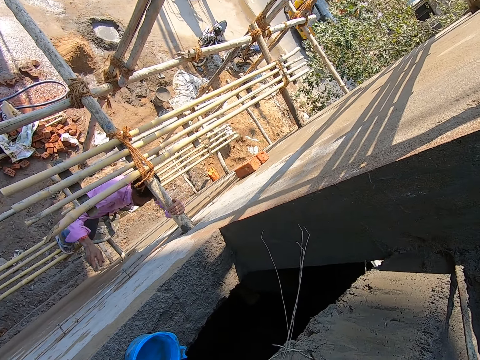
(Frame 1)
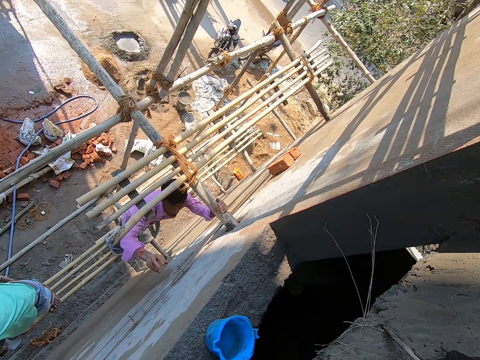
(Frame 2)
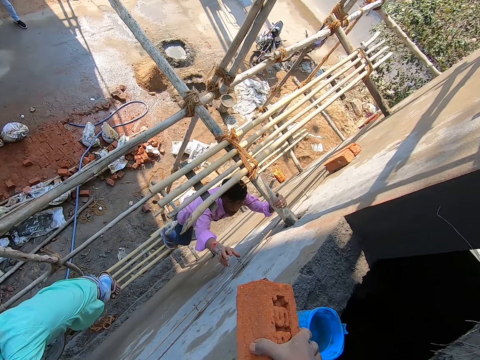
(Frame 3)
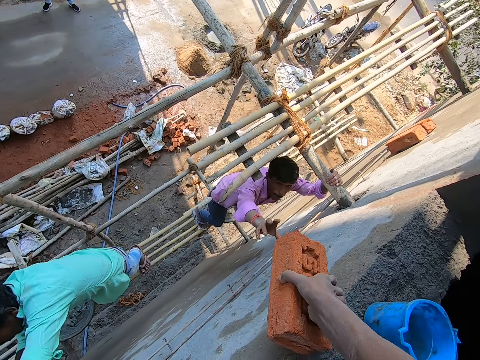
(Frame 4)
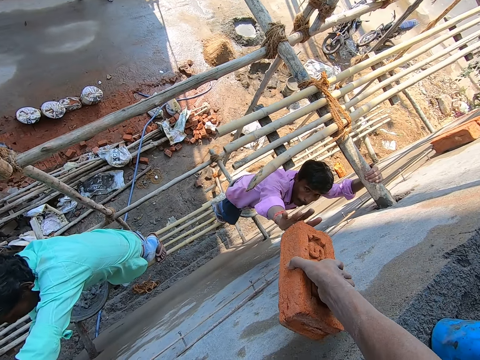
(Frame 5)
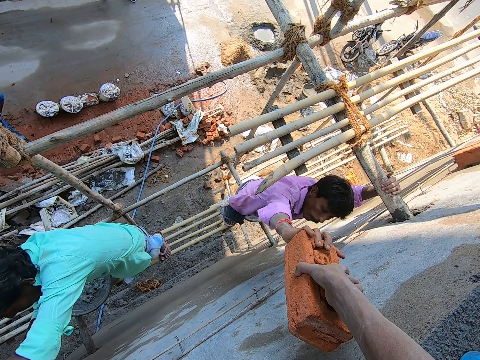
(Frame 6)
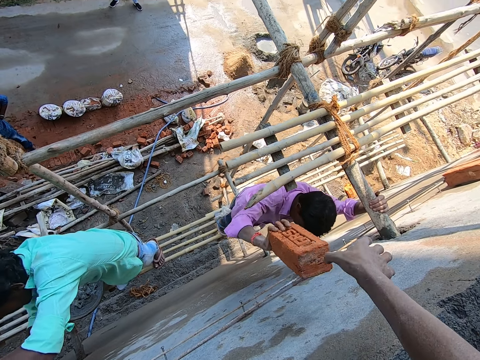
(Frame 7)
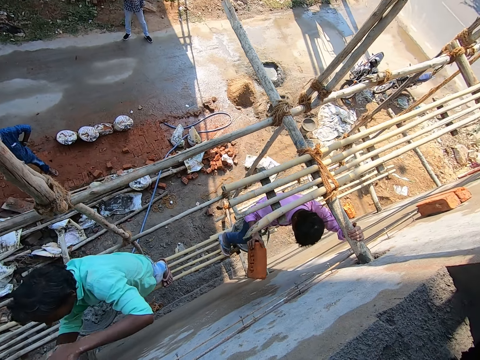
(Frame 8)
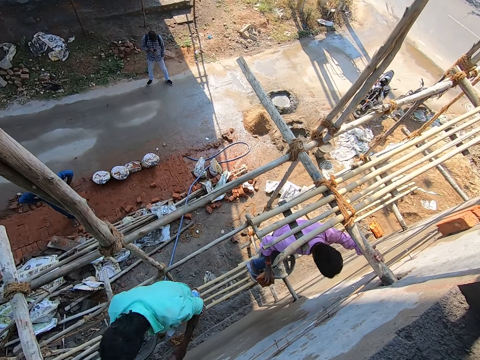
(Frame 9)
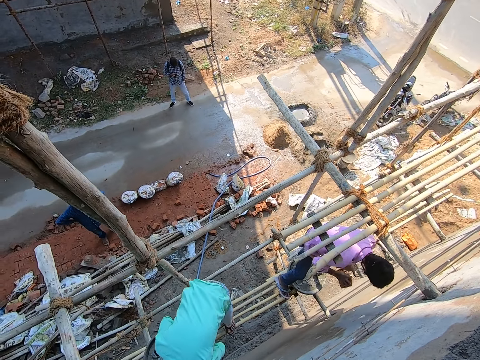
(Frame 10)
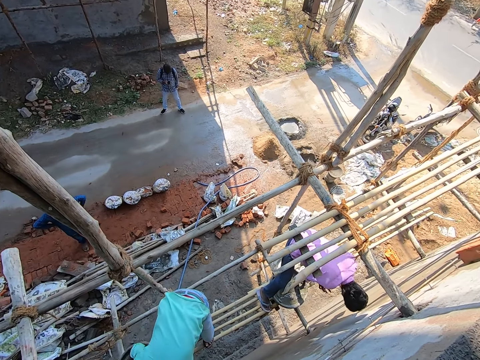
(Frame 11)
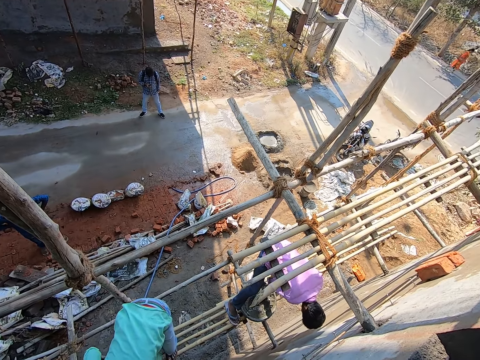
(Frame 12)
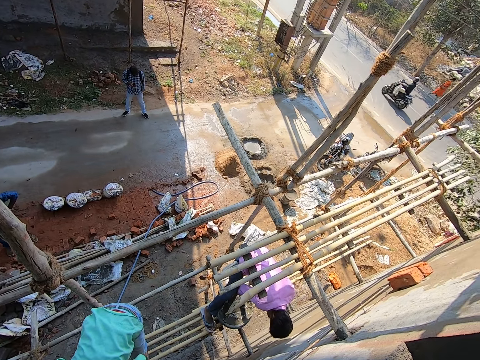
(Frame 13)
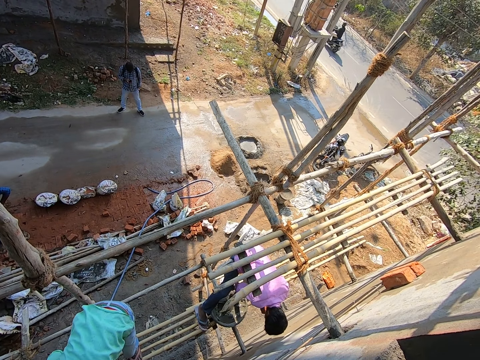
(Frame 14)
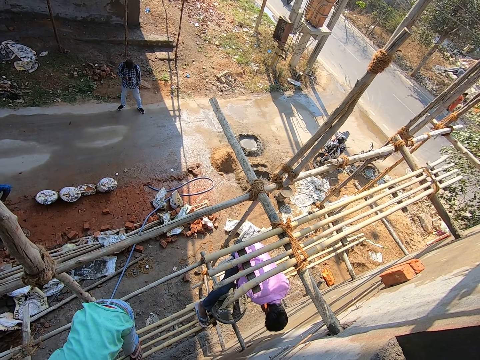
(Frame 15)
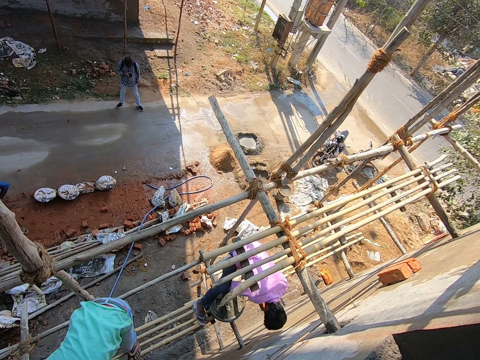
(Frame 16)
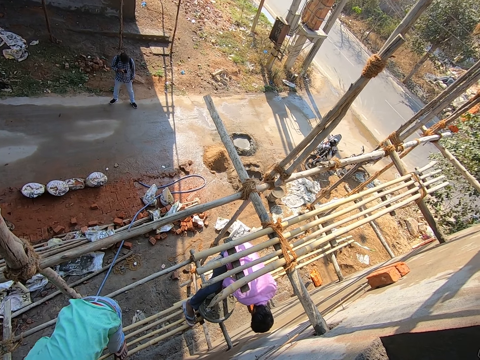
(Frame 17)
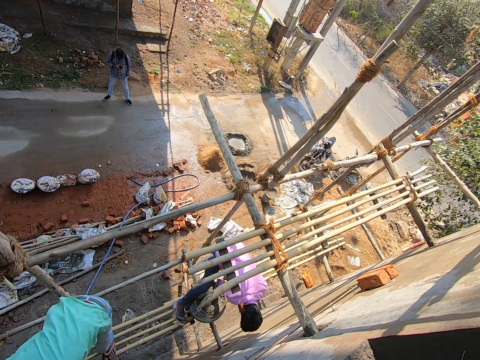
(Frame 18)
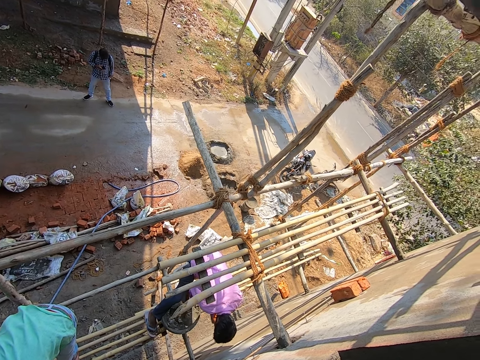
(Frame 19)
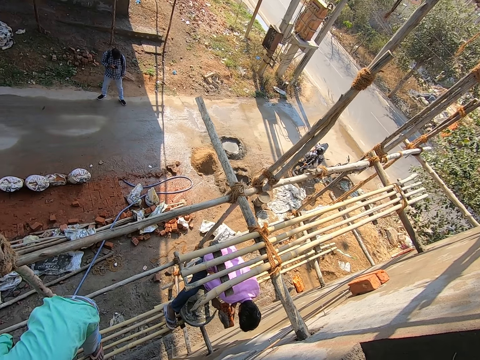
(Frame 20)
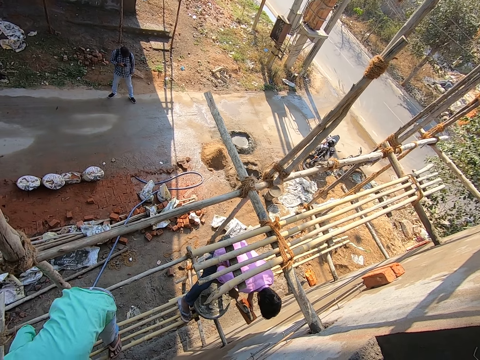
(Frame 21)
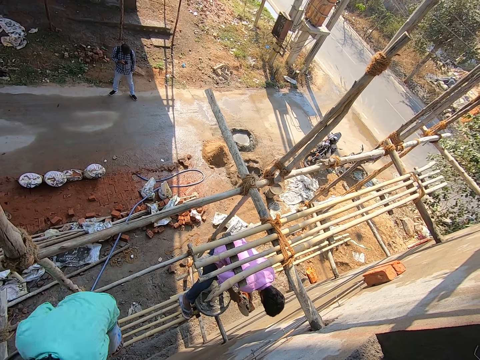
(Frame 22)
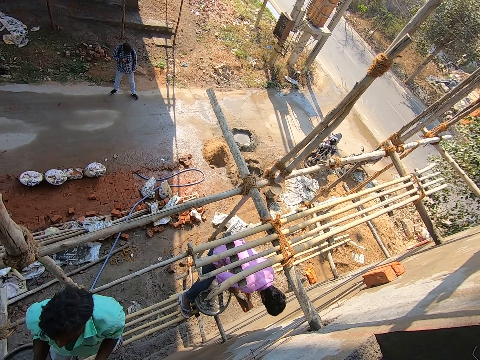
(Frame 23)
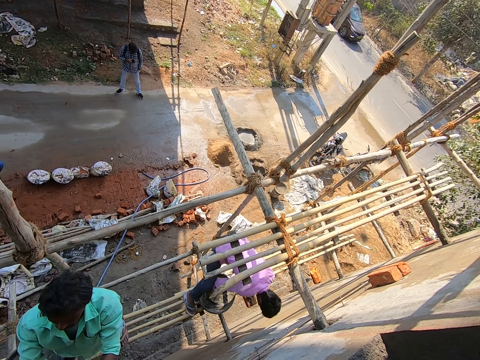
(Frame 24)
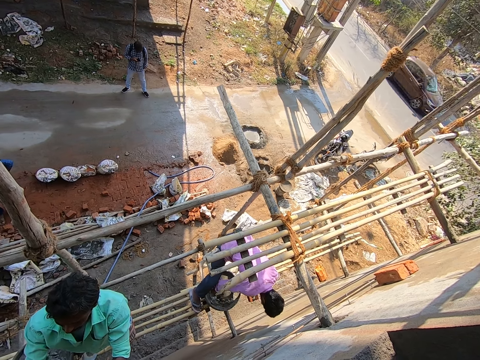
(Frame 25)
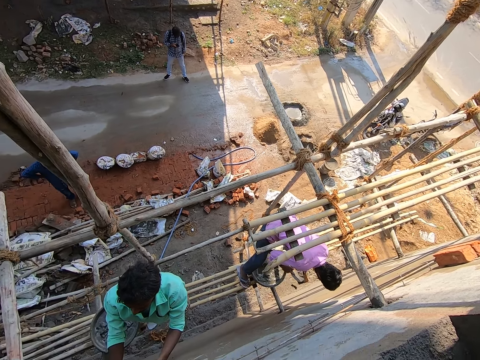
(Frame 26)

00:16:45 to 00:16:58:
The camera wearer passes a brick to a man with his right hand. The man takes the brick with the right hand, moves the brick to the left hand, scoops concrete using a trowel and applies the concrete on the brick.

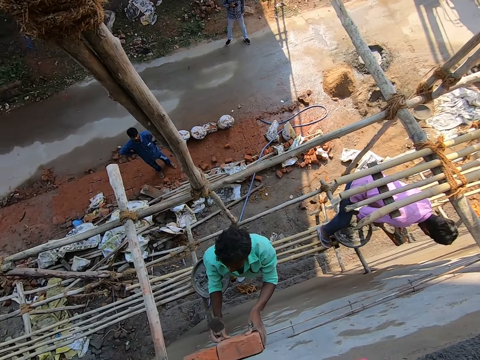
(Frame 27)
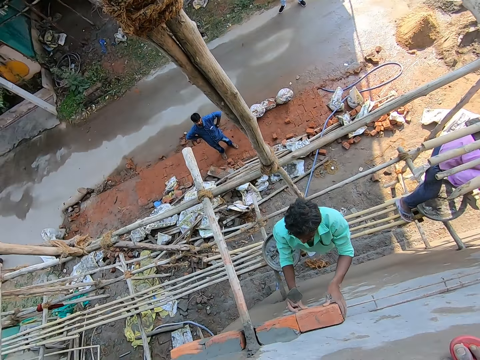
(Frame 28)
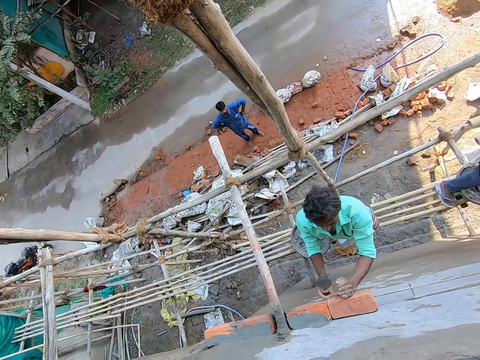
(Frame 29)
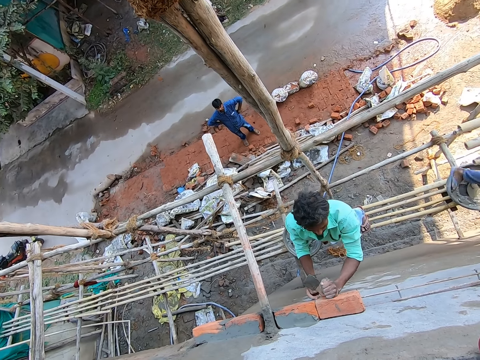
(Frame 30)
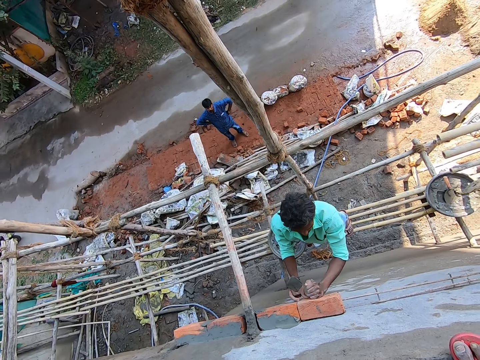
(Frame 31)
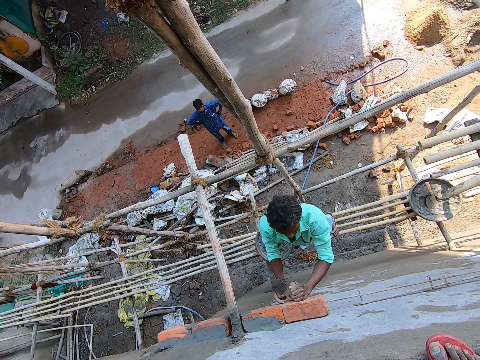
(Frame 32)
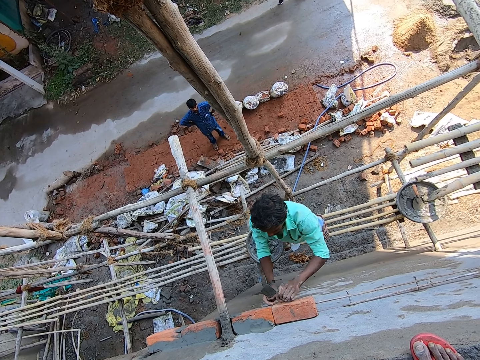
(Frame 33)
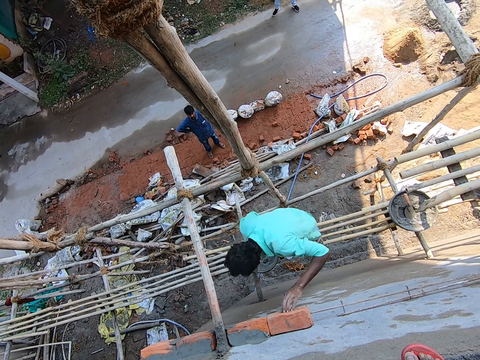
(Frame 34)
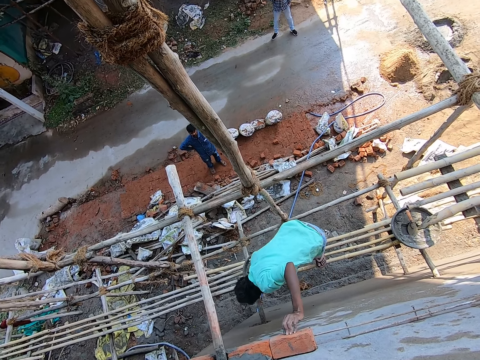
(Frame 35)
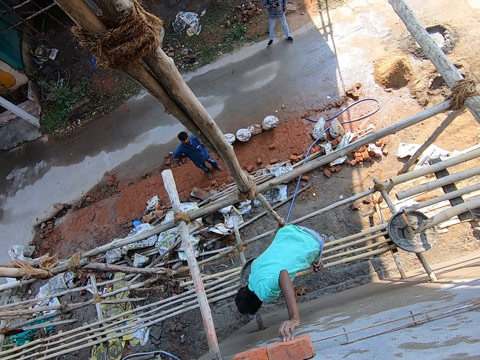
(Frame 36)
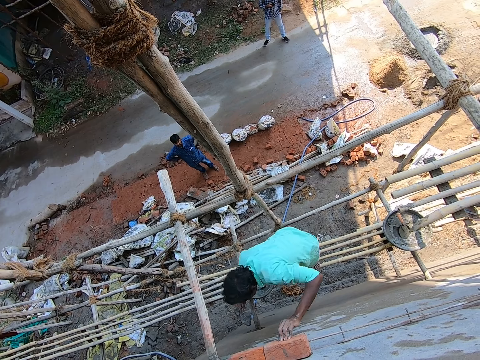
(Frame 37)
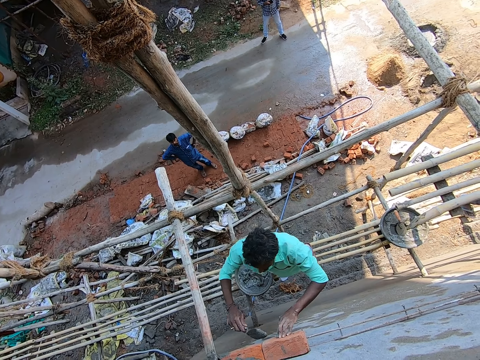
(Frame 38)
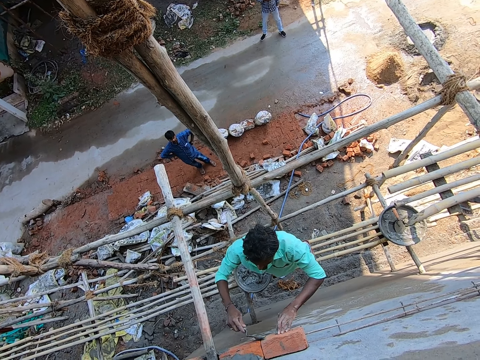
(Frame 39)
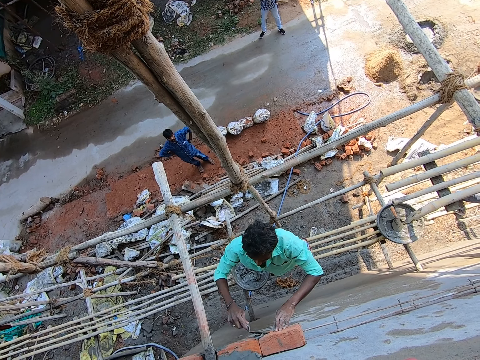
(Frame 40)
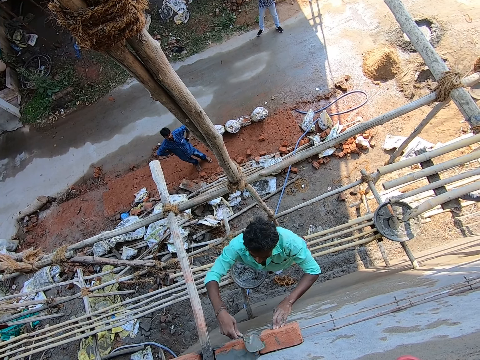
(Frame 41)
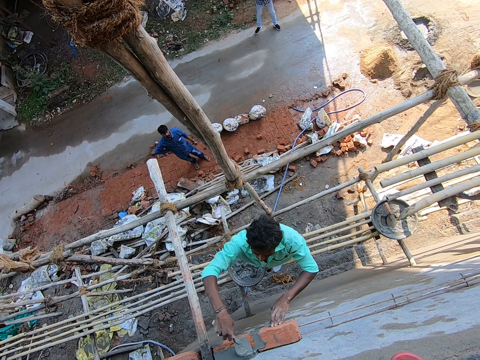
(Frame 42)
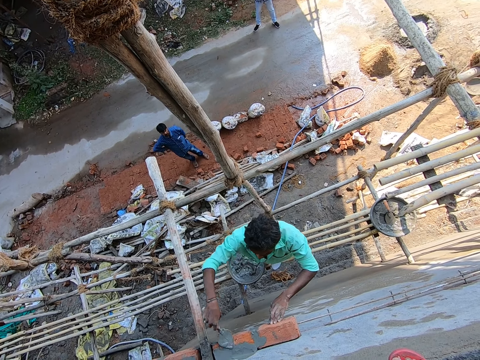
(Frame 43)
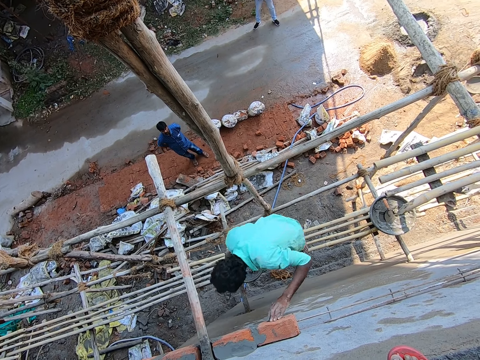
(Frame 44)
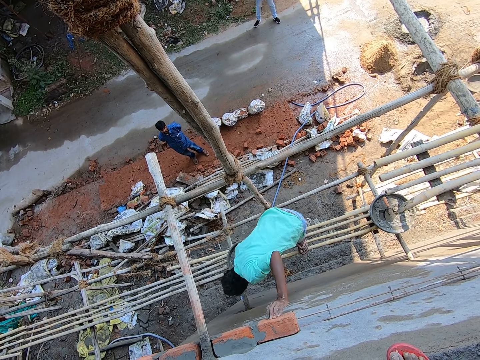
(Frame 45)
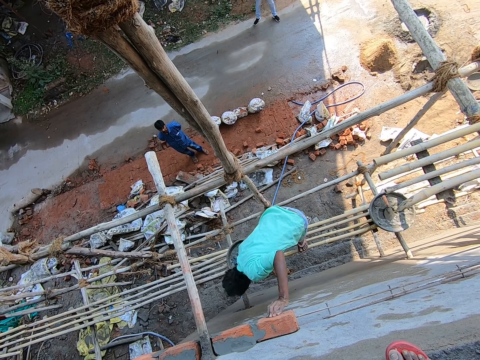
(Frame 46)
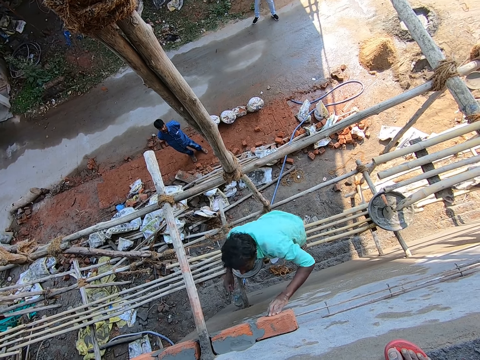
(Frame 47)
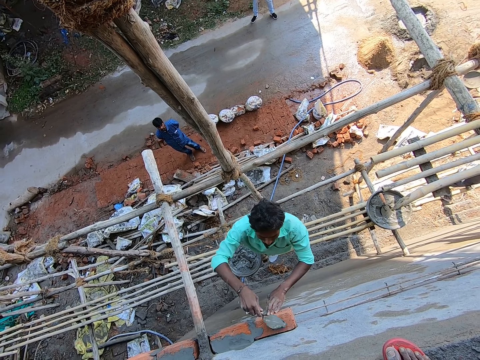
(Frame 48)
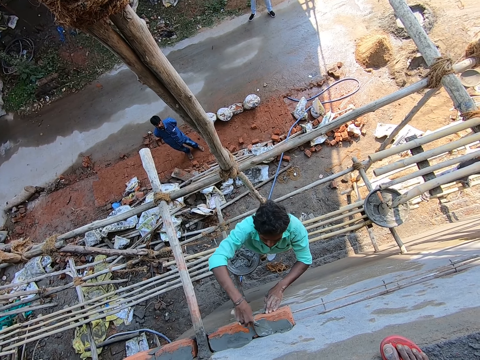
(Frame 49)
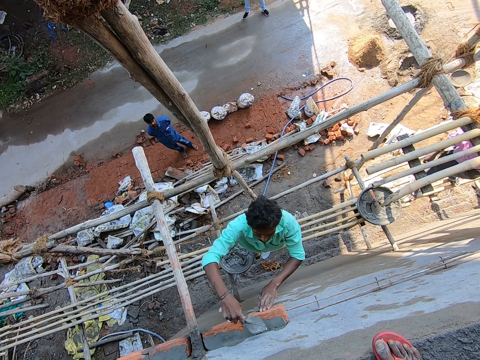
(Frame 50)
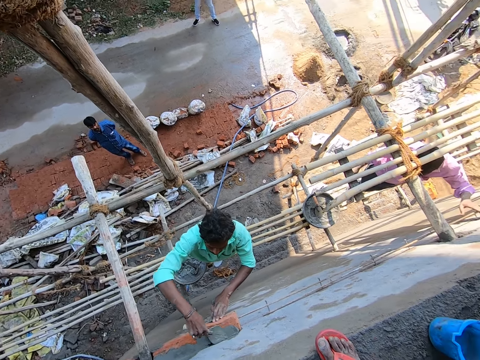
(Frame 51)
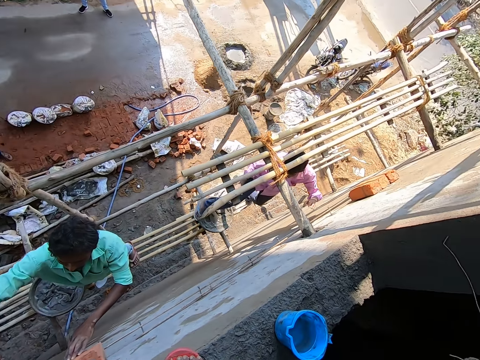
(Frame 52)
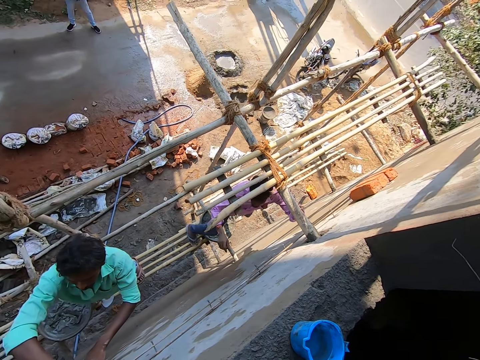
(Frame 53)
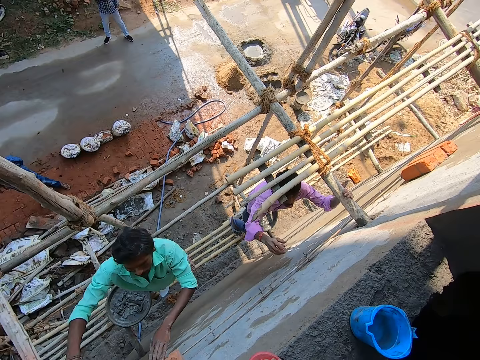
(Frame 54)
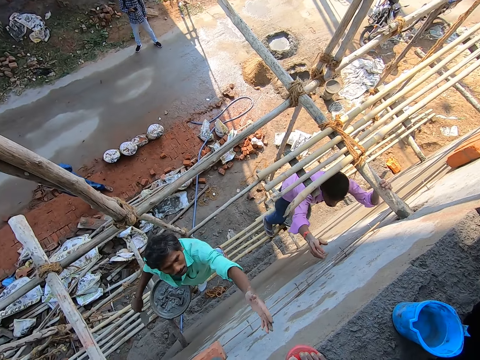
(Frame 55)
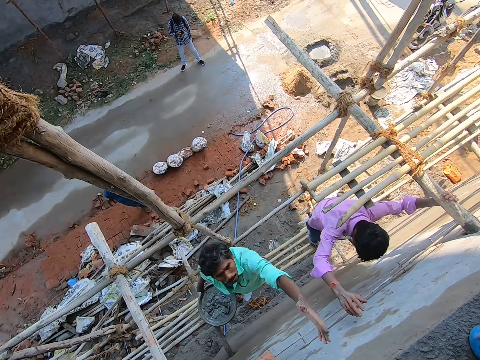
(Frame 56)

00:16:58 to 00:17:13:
A man sticks the brick on the wall, scoops the concrete using a trowel and applies the concrete on the wall. The man scoops the concrete using a trowel and applies the concrete on the wall. Another man walks on the stand.
